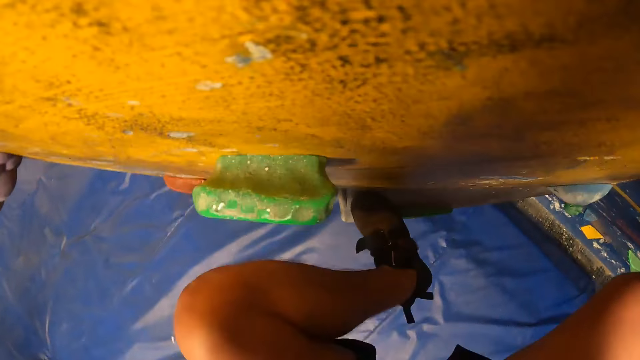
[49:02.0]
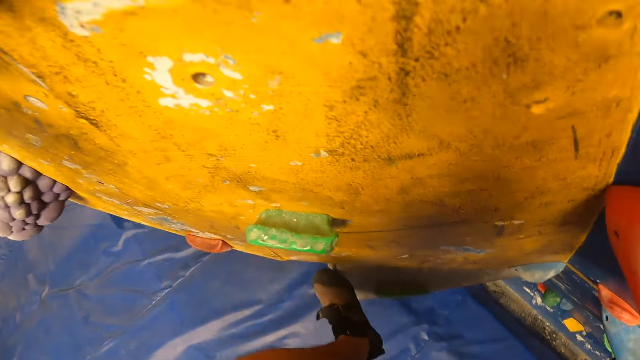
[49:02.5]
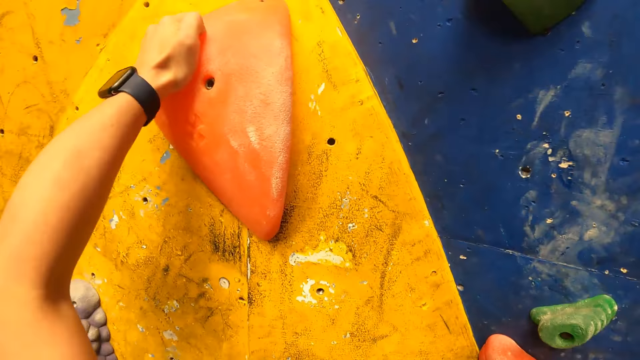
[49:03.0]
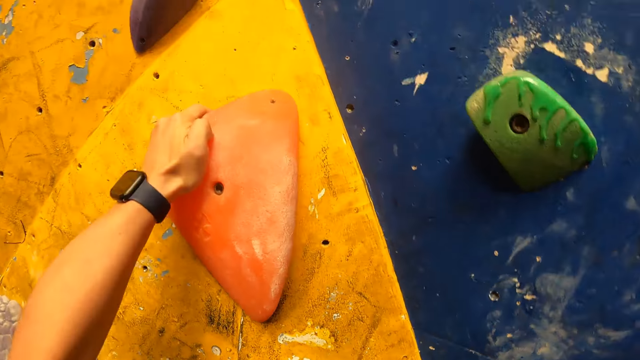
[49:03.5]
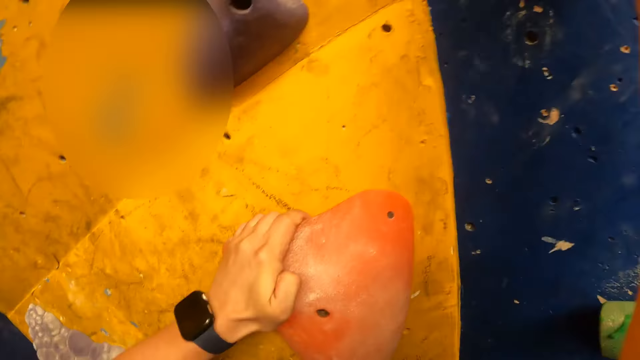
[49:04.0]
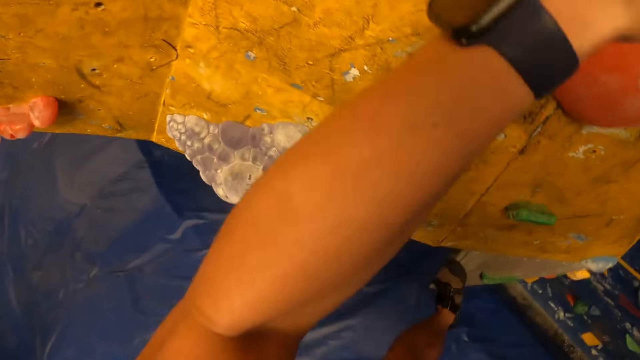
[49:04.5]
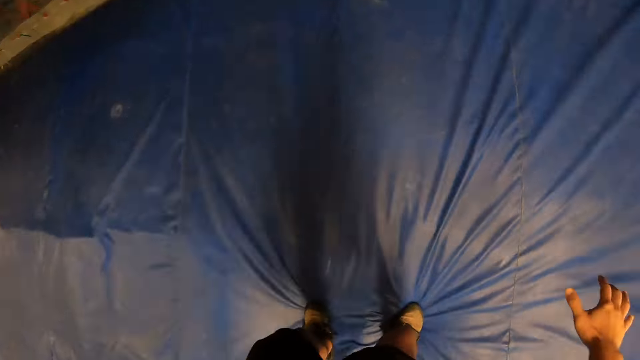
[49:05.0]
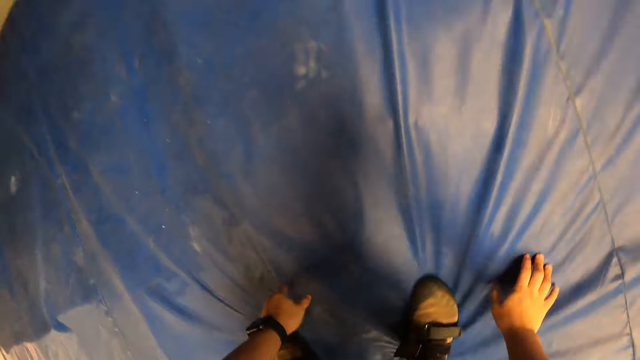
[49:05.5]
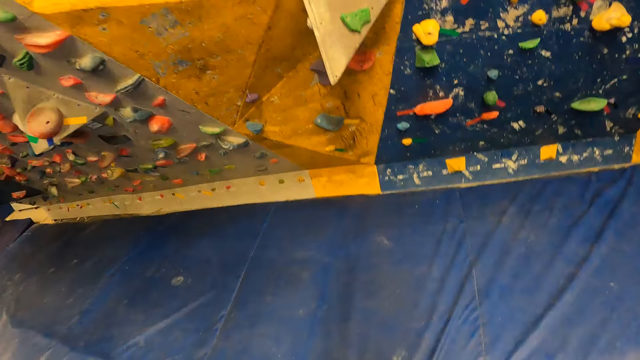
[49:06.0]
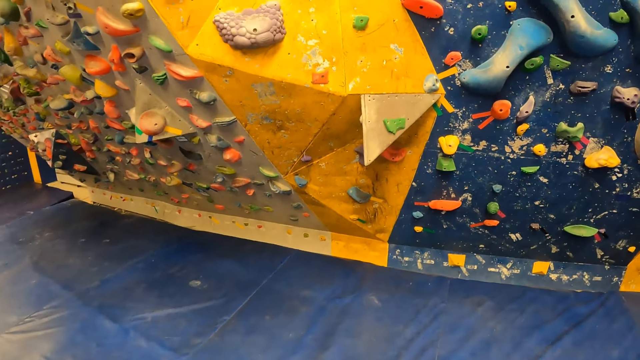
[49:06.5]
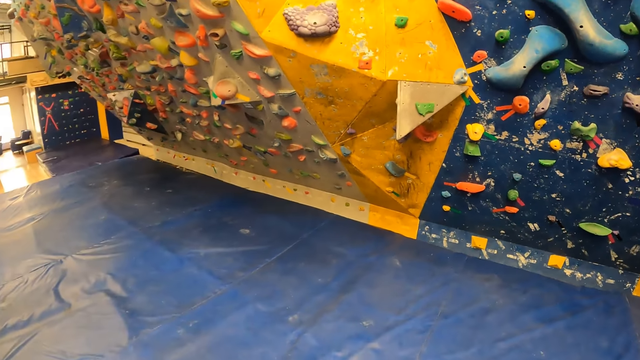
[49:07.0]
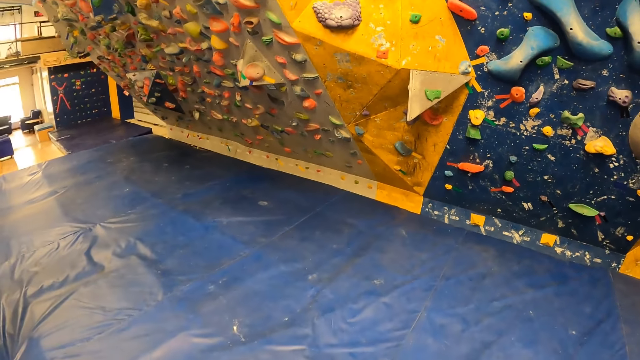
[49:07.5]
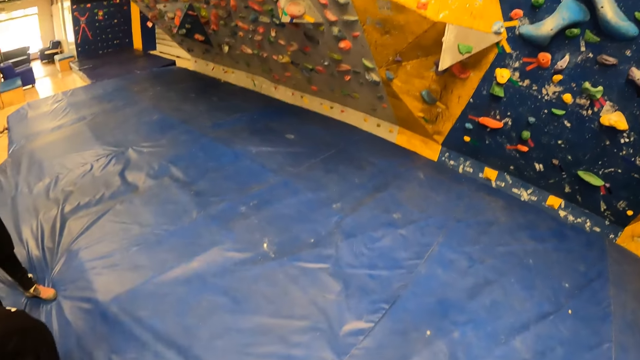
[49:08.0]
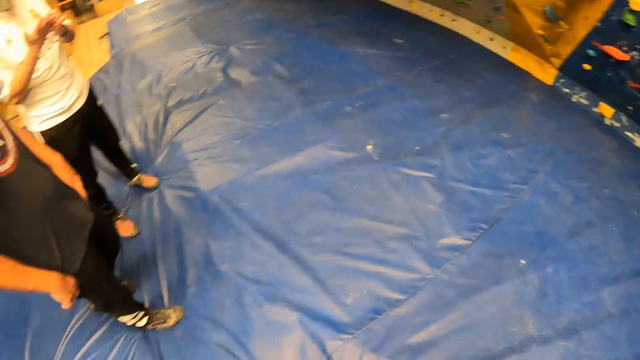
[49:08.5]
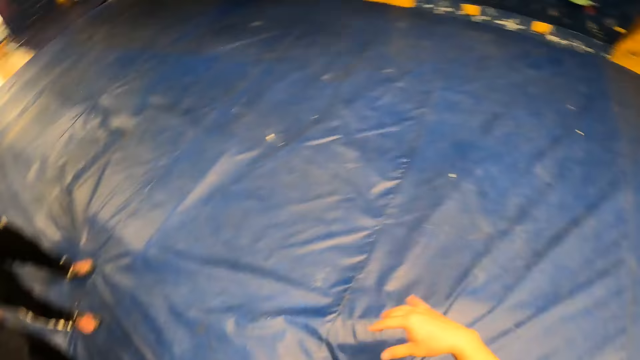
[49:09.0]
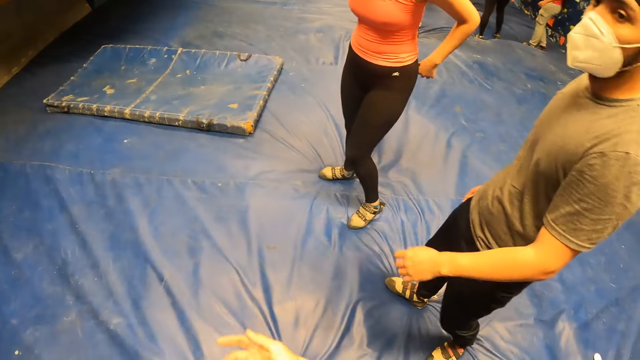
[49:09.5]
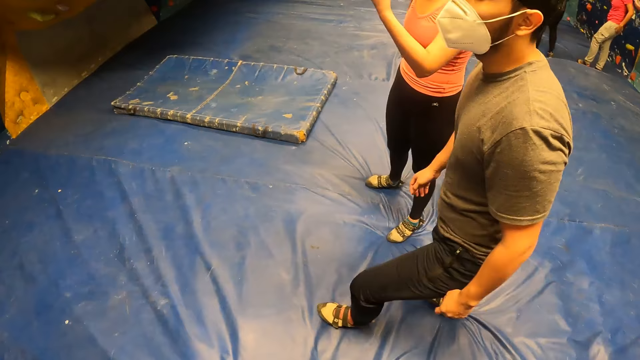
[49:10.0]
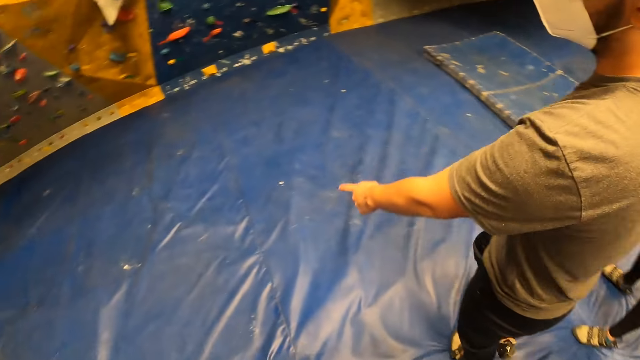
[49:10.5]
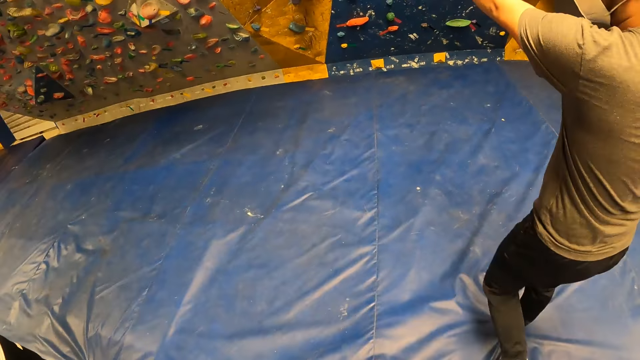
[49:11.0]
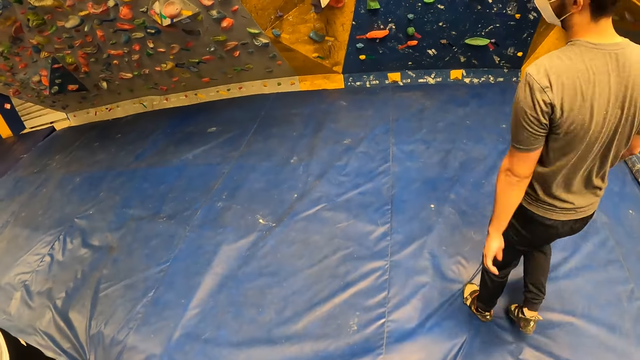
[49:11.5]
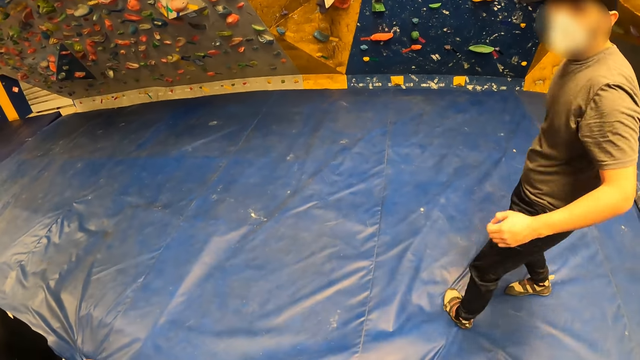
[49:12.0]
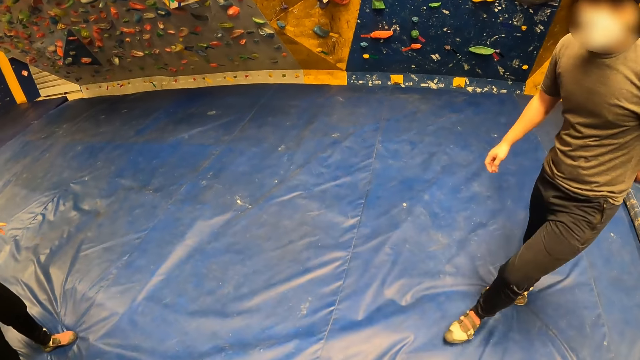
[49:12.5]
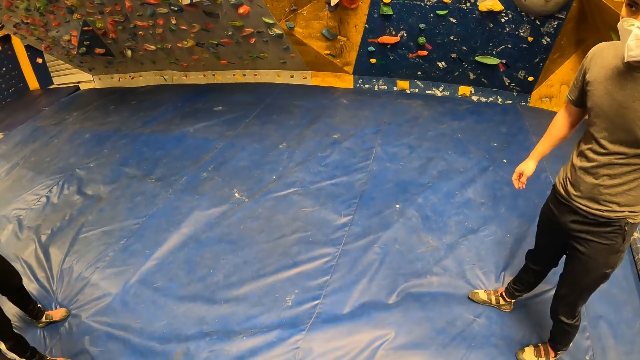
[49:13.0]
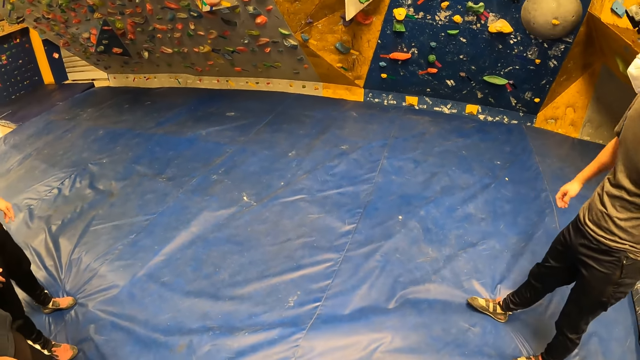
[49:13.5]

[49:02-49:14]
The camera wearer falls from the bouldering wall to the ground in the gym. They jump on a mat. They walk around and look around. A man points to the bouldering wall with his left hand.

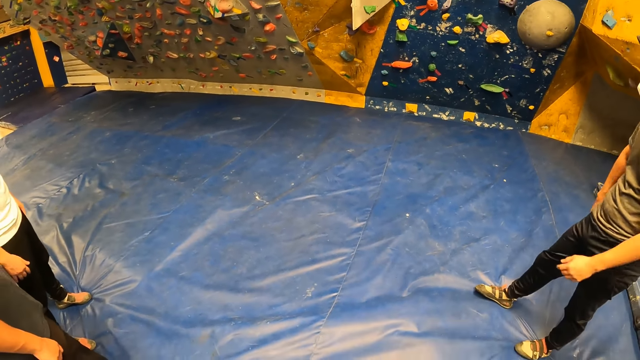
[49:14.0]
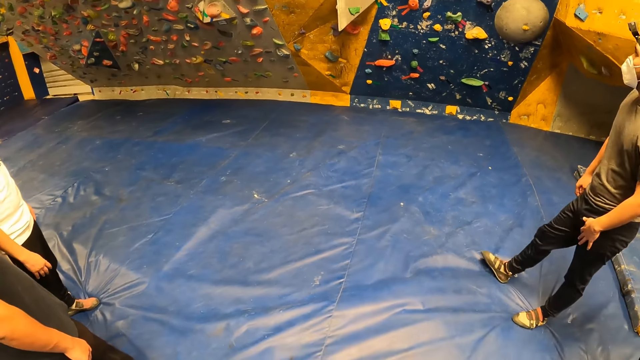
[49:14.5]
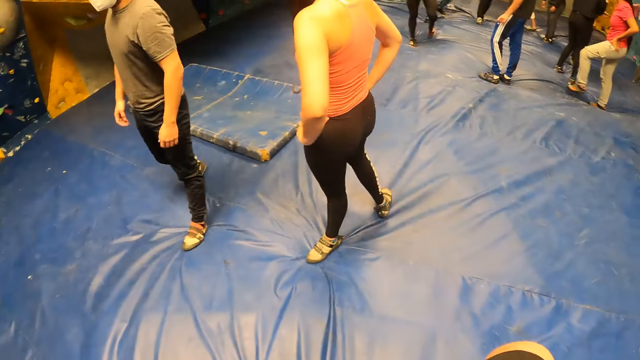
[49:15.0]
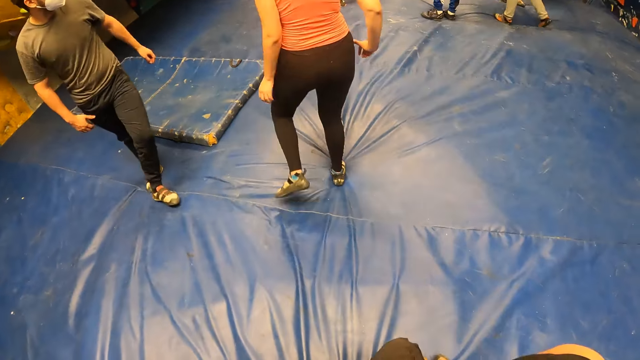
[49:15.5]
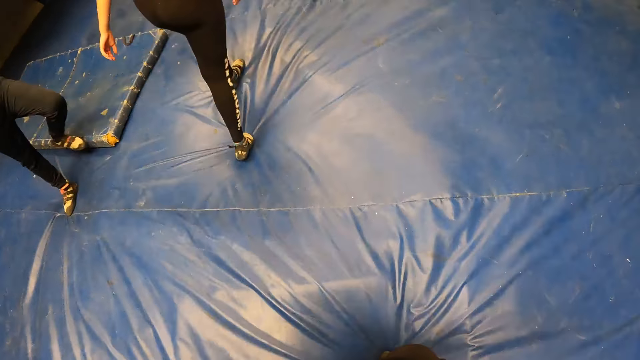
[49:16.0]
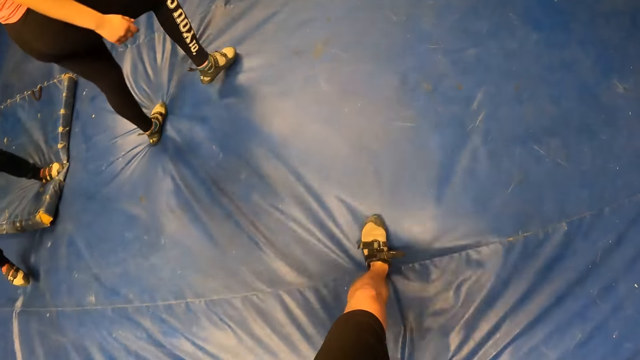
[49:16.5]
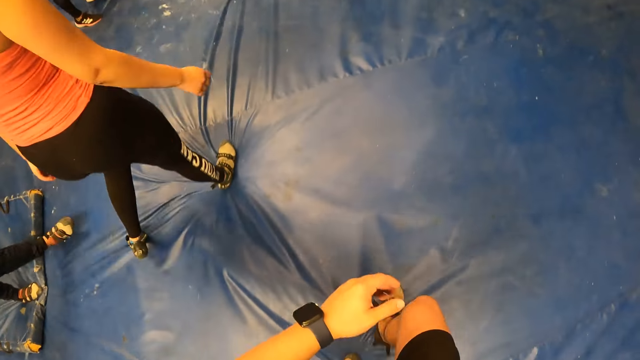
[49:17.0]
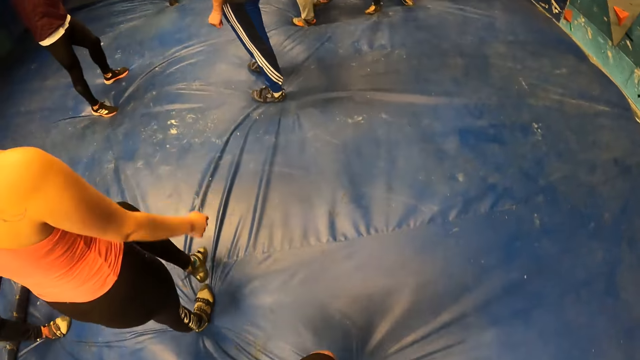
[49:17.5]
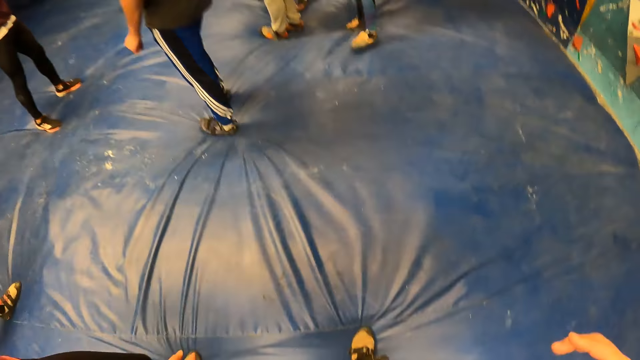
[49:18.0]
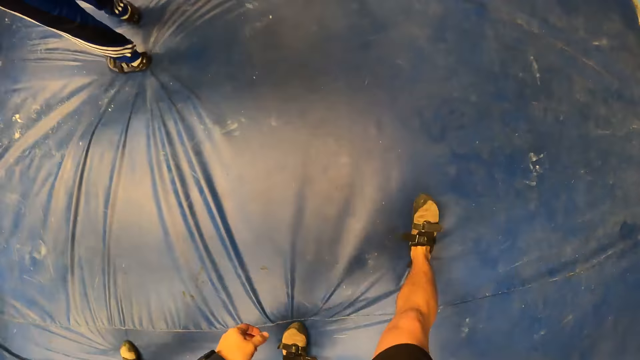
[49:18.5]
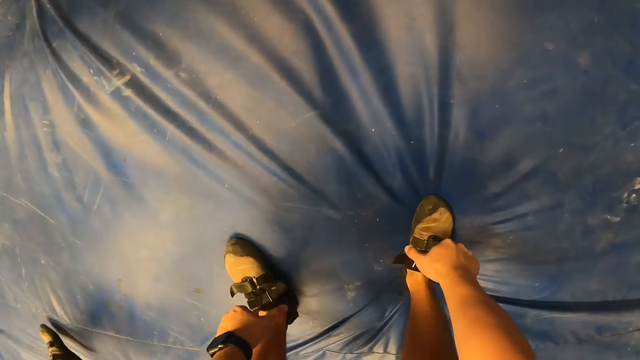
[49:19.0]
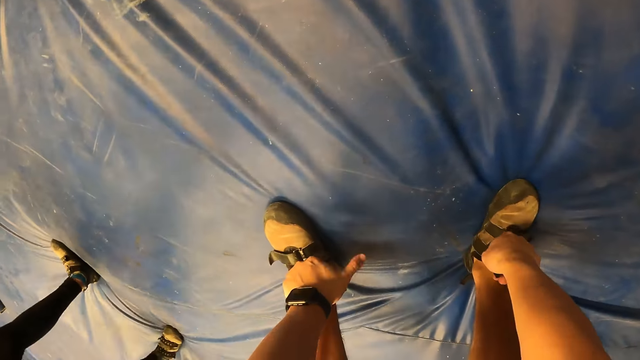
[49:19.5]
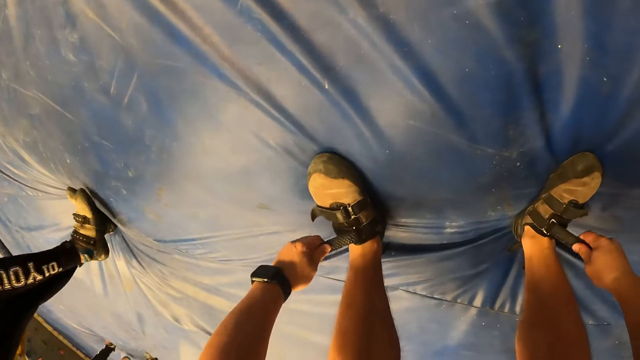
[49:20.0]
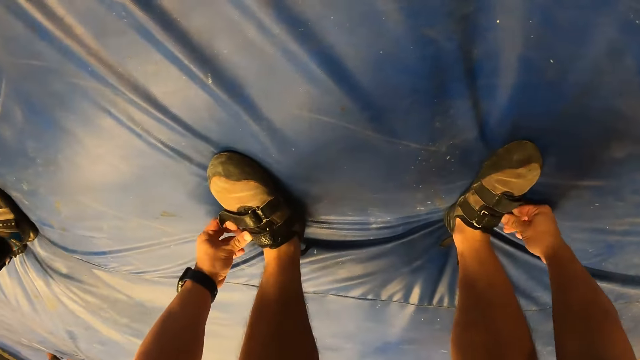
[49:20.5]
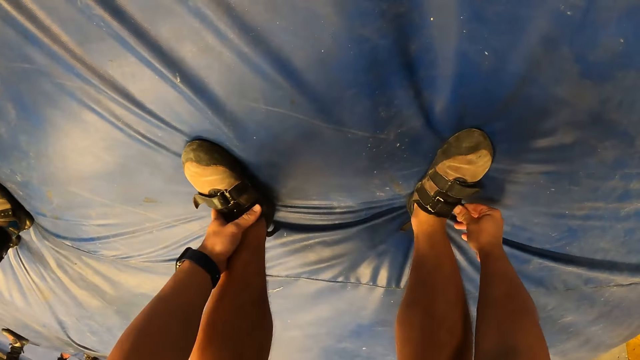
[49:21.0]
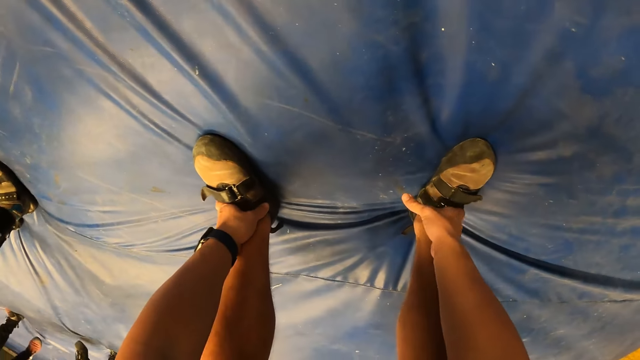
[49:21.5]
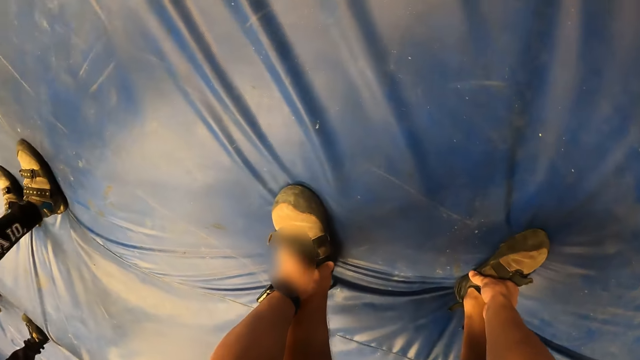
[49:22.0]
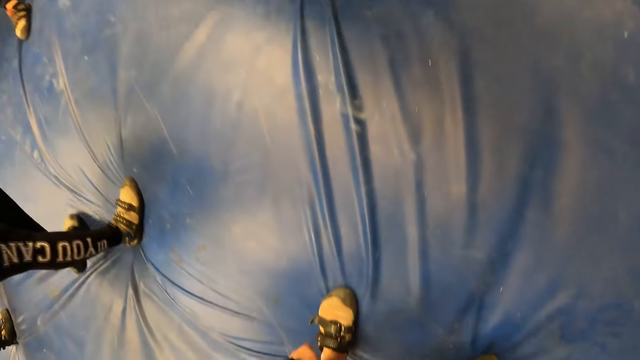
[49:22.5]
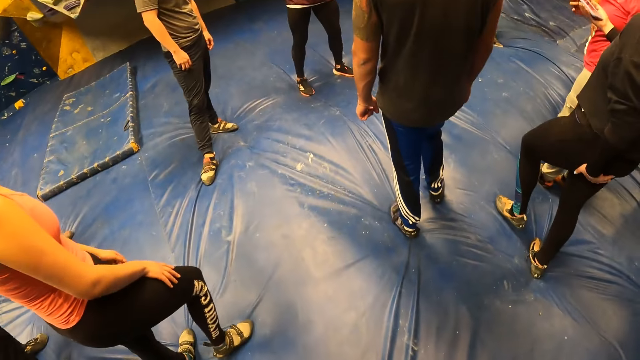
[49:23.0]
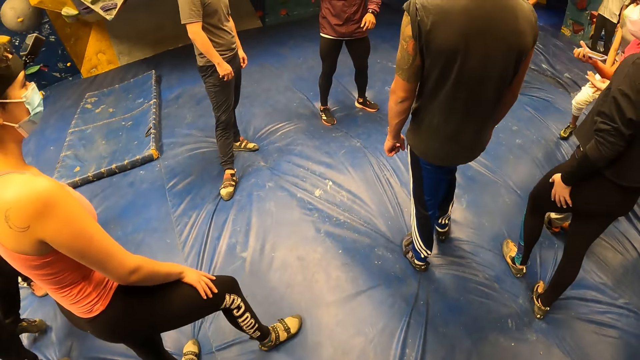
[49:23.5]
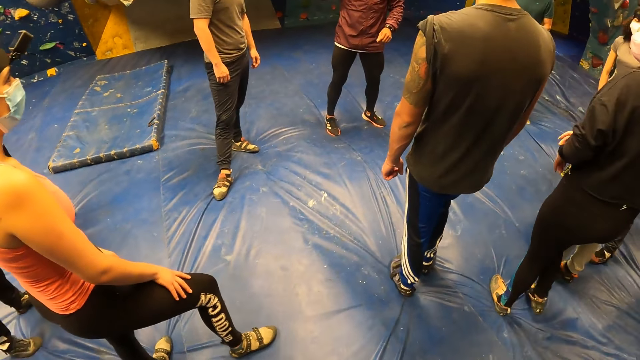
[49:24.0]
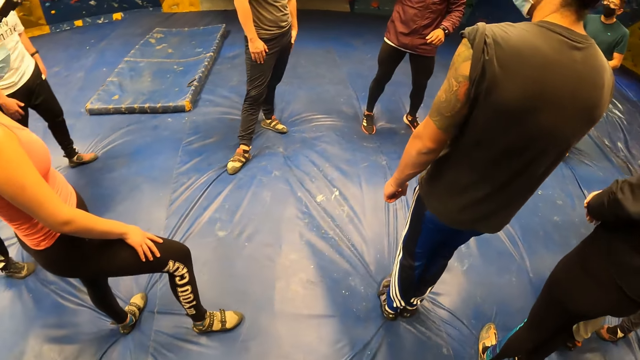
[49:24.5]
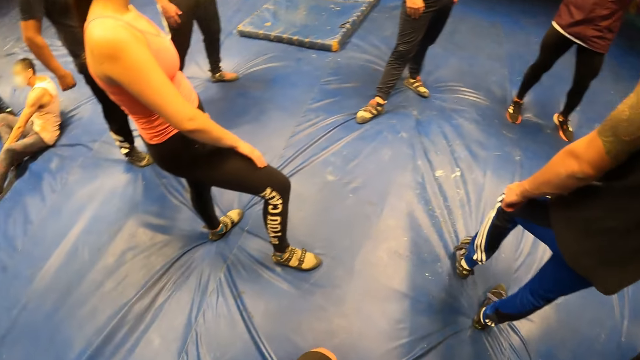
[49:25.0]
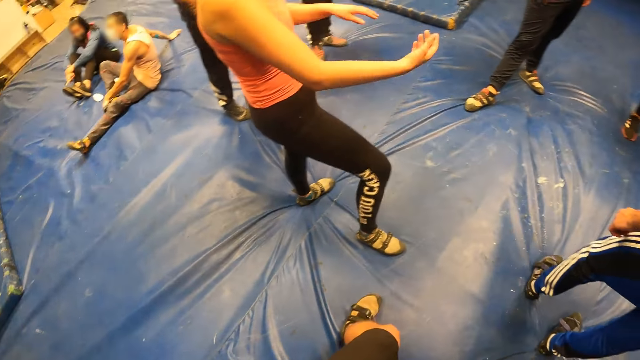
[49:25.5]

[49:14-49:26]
The camera wearer walks to the instructor along with others in the gym. They tighten the shoe on both legs with both hands. They look around.
